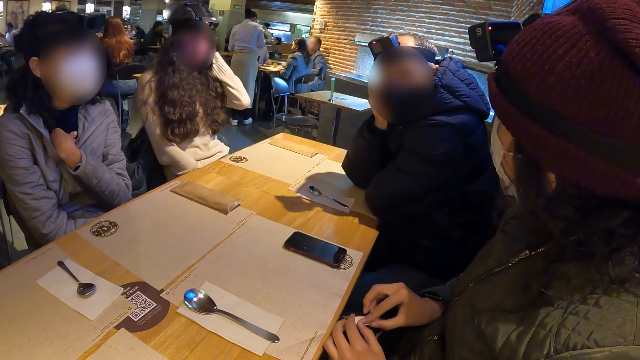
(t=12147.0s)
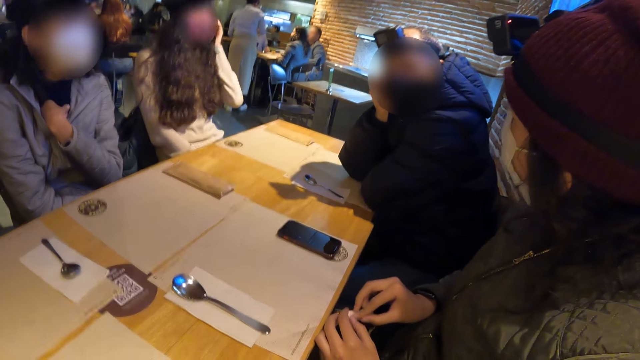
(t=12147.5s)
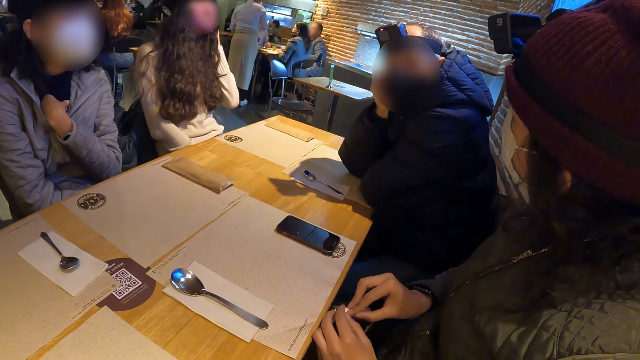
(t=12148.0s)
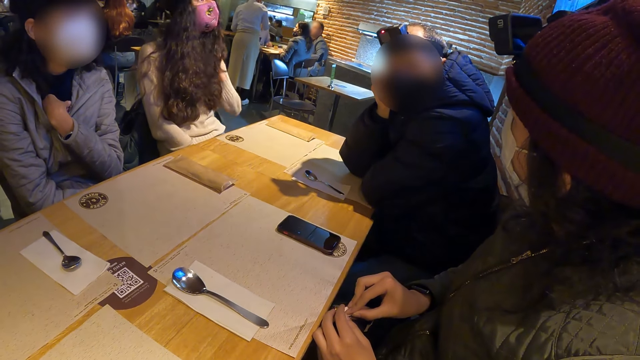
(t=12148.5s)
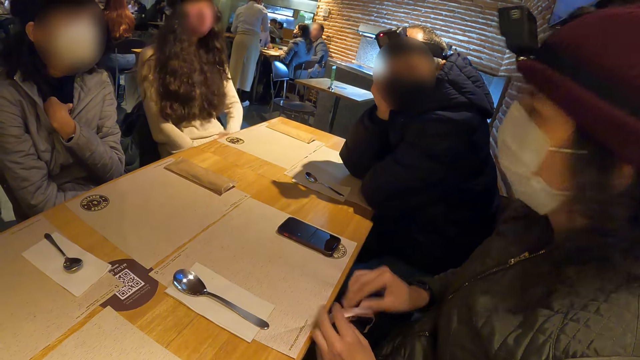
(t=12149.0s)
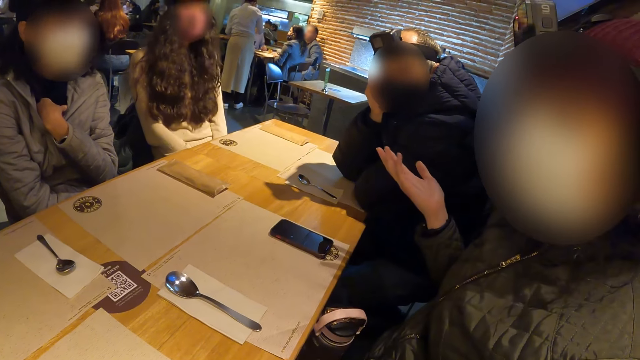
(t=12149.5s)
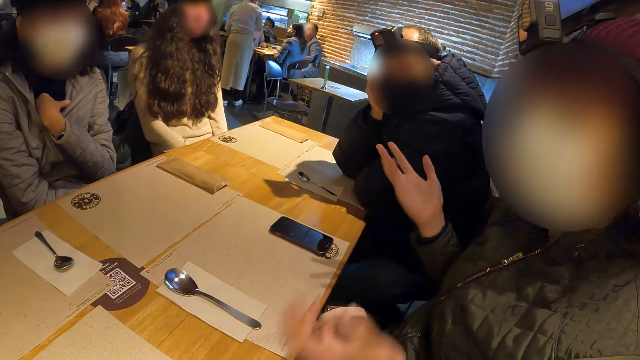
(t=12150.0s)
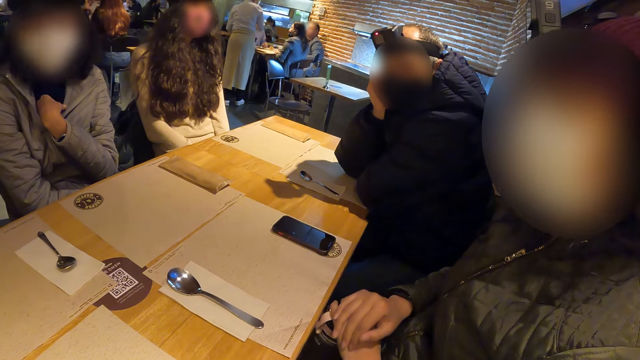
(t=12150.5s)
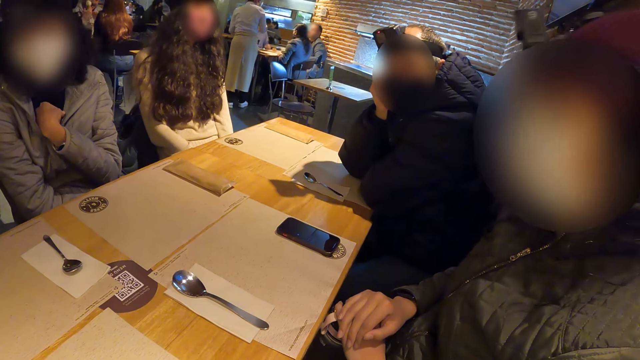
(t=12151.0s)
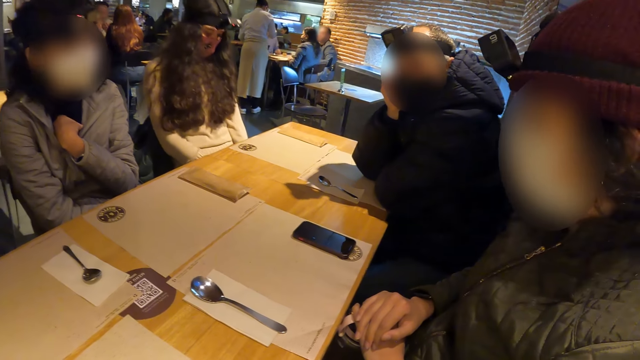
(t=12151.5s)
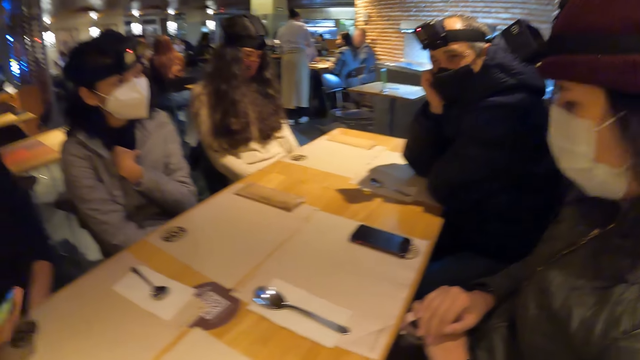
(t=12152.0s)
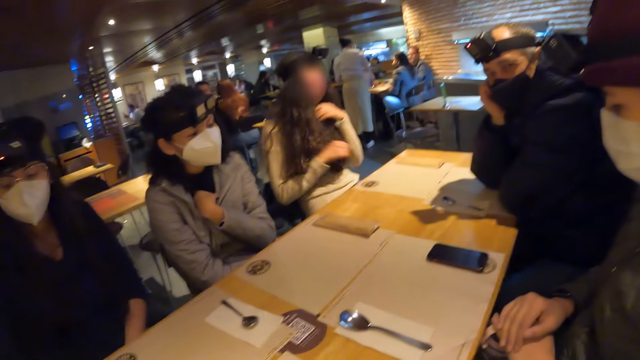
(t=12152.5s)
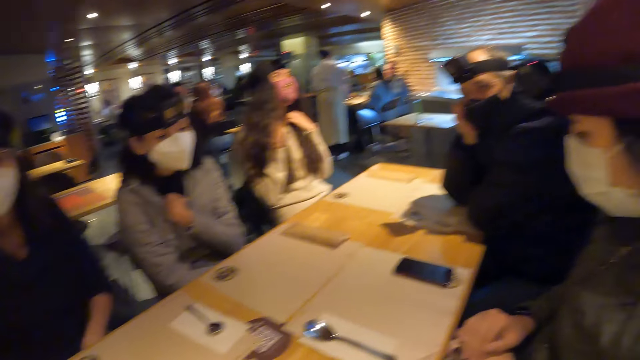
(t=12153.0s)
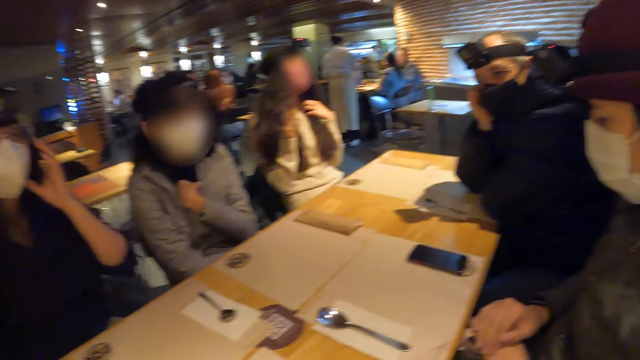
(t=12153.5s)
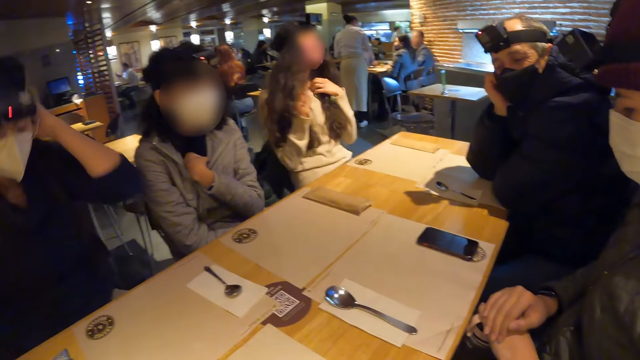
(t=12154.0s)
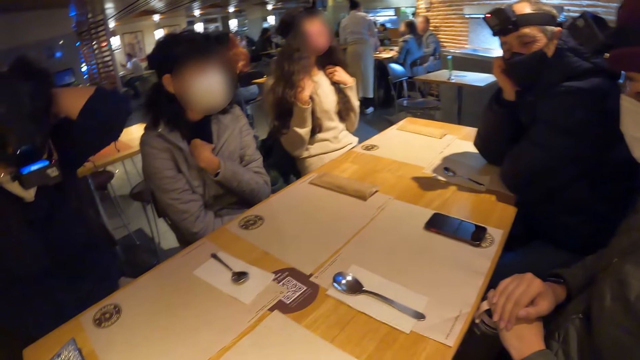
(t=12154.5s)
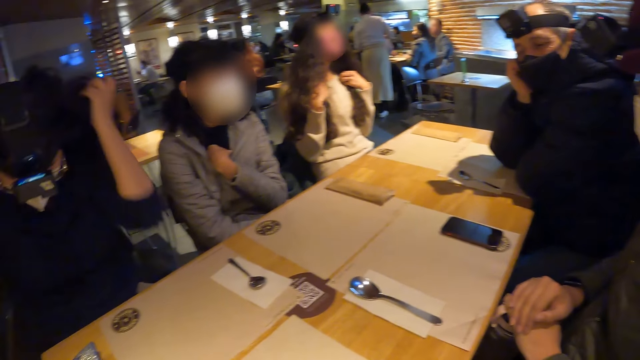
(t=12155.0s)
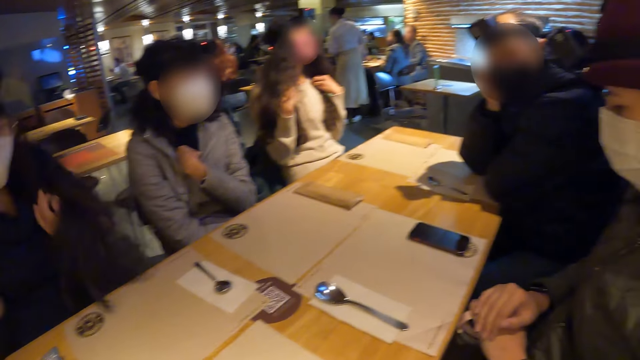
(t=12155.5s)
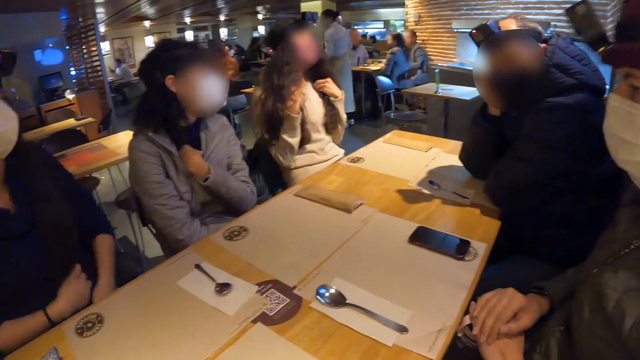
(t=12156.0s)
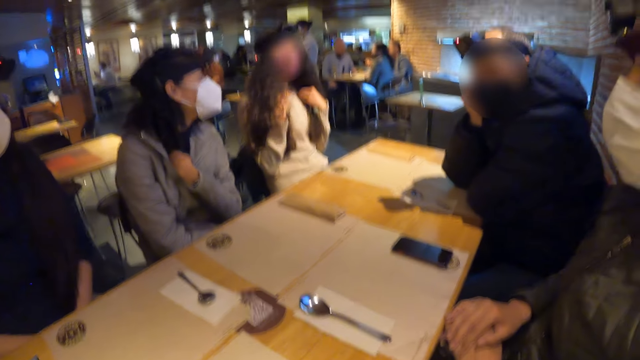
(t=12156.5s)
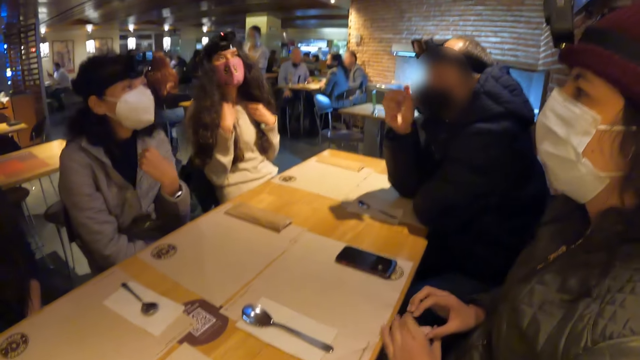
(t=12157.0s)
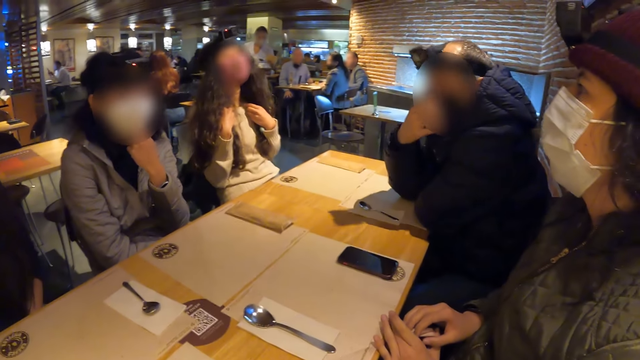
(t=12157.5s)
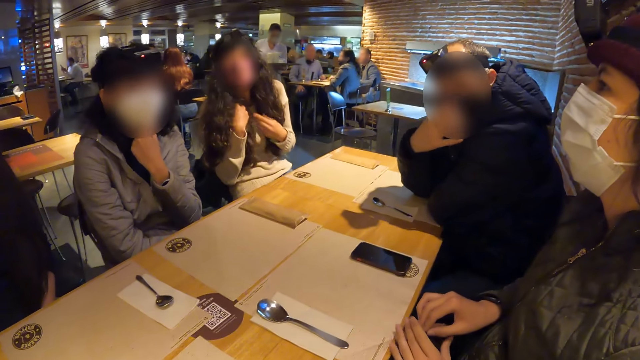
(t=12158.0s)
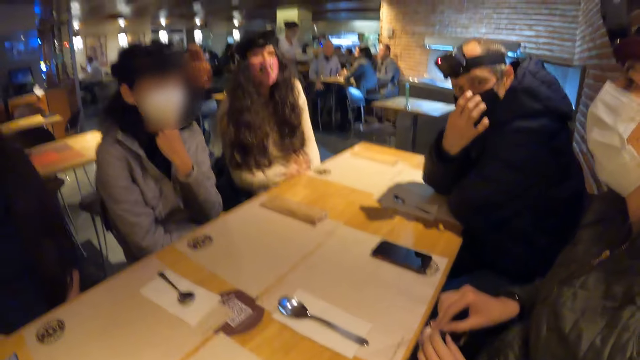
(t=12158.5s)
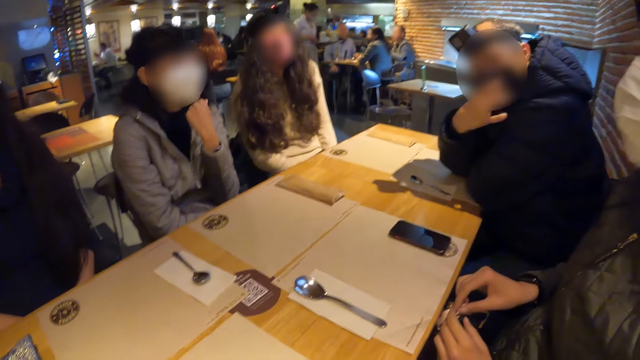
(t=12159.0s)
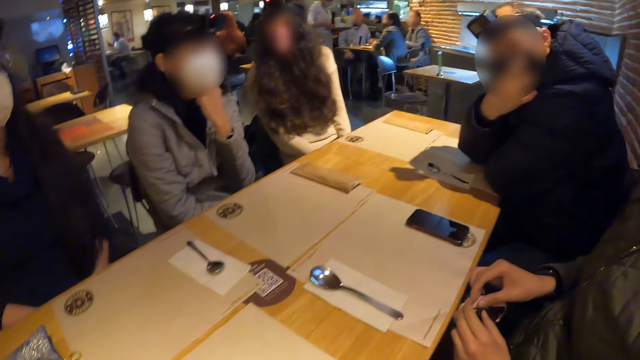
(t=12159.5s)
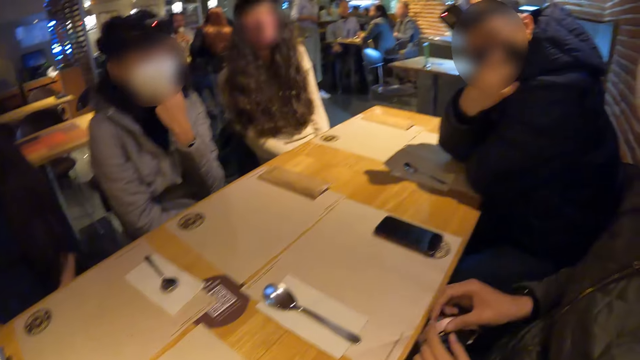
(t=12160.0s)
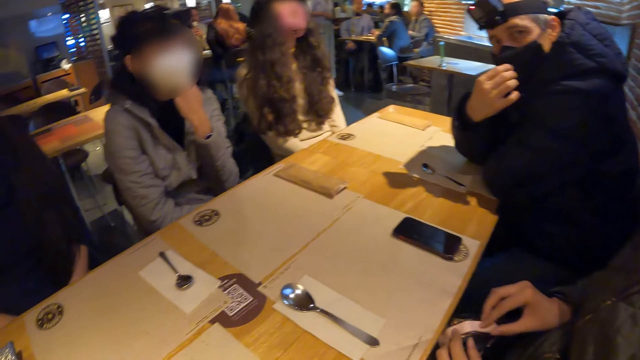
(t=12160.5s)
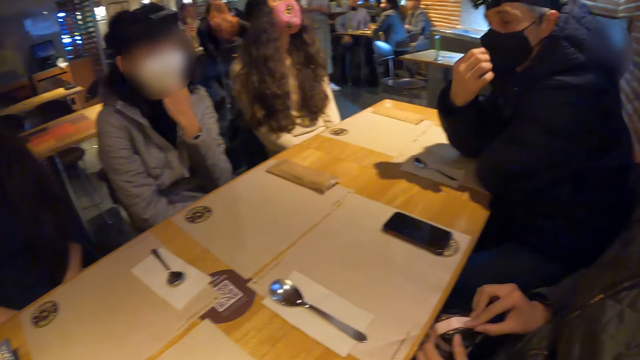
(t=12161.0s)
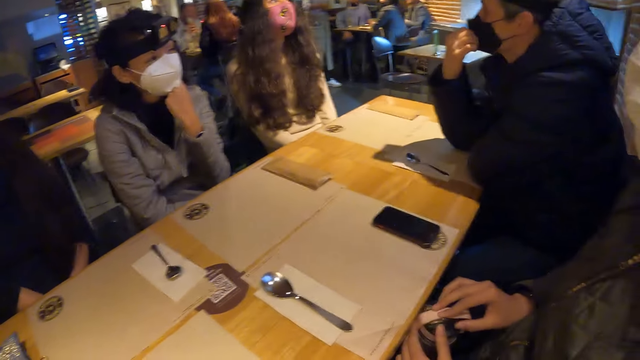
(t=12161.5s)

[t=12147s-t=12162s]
A man moves his hand. A woman touches her hair with both hands. Another woman touches her hair with both hands. Another man touches a mask.

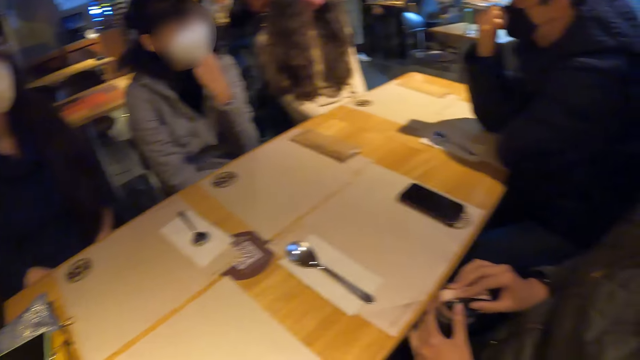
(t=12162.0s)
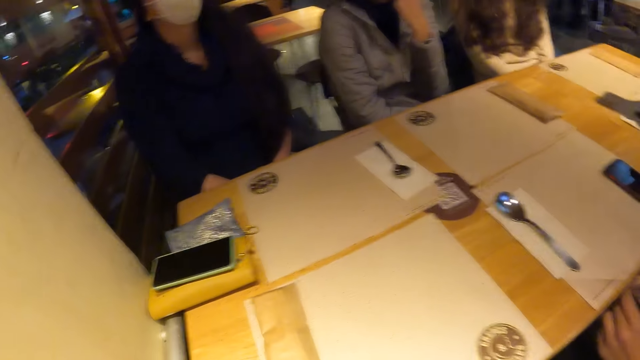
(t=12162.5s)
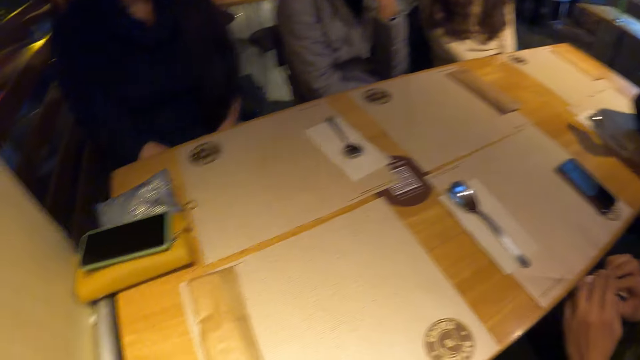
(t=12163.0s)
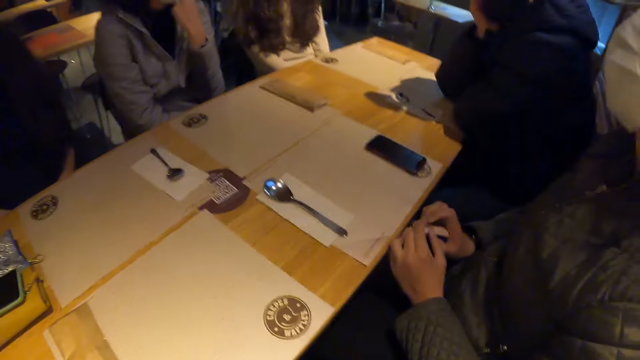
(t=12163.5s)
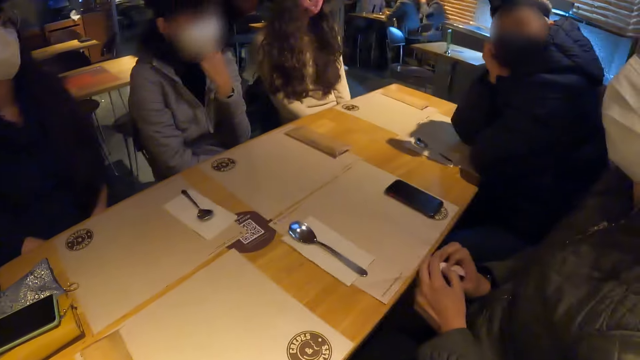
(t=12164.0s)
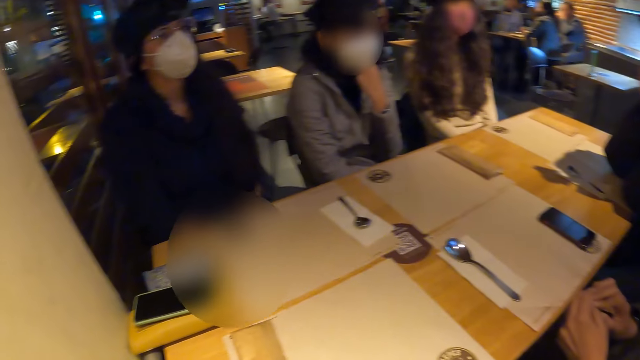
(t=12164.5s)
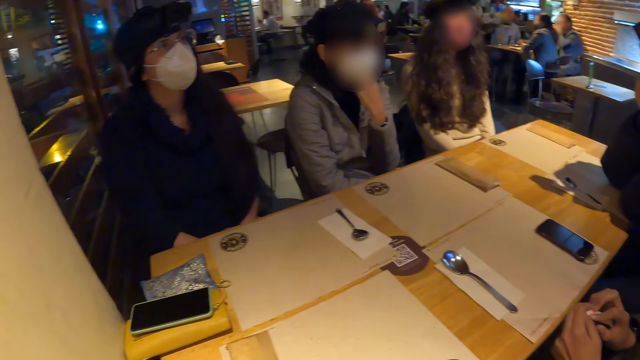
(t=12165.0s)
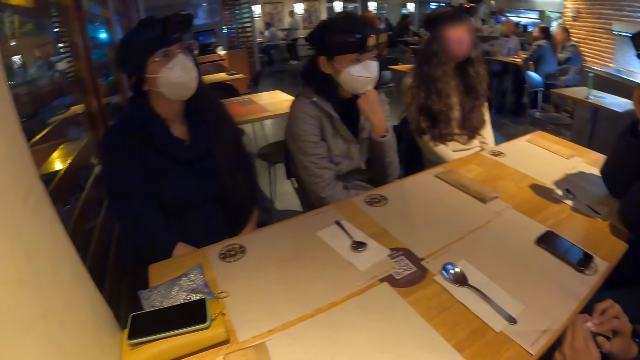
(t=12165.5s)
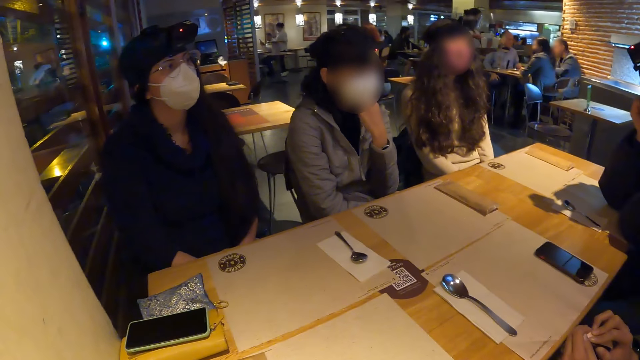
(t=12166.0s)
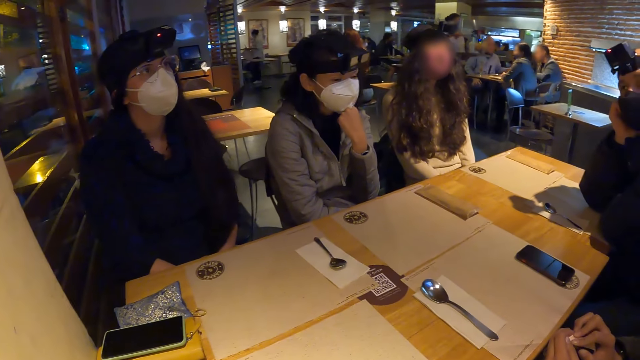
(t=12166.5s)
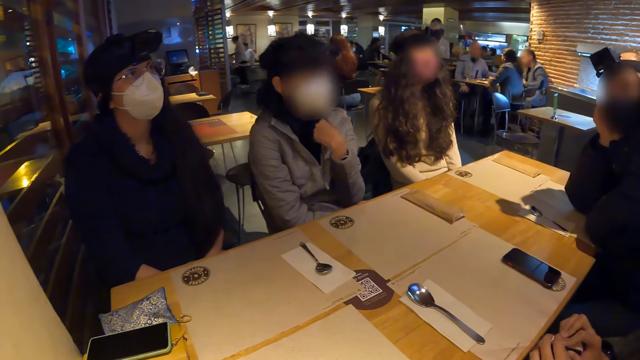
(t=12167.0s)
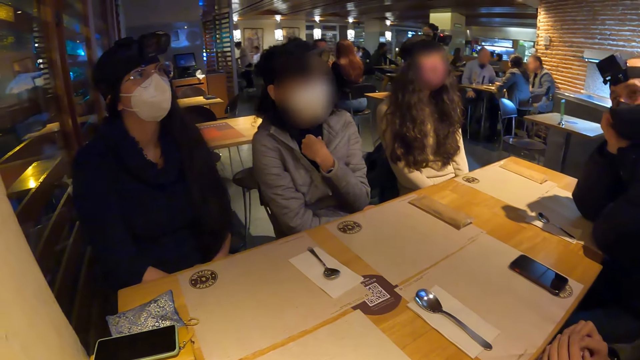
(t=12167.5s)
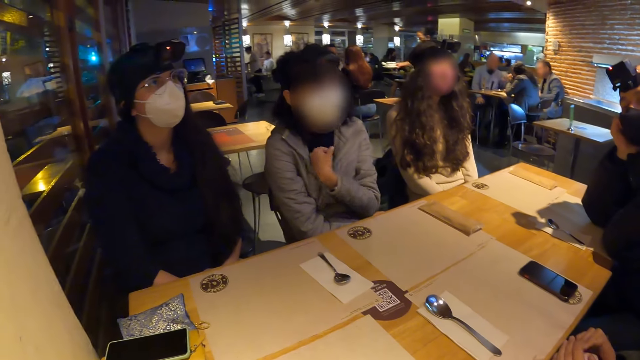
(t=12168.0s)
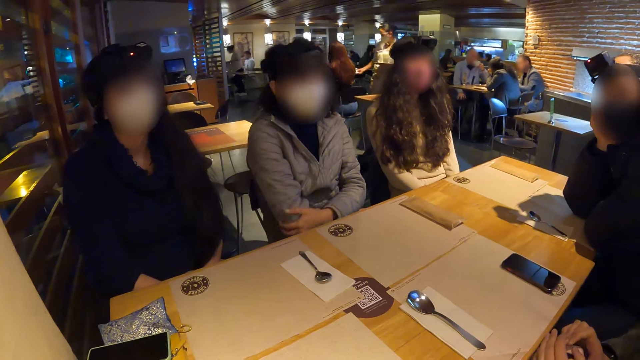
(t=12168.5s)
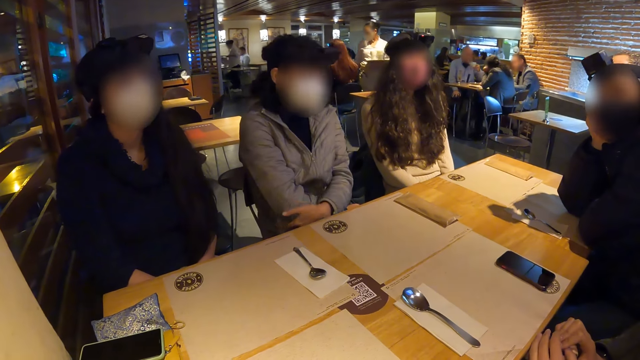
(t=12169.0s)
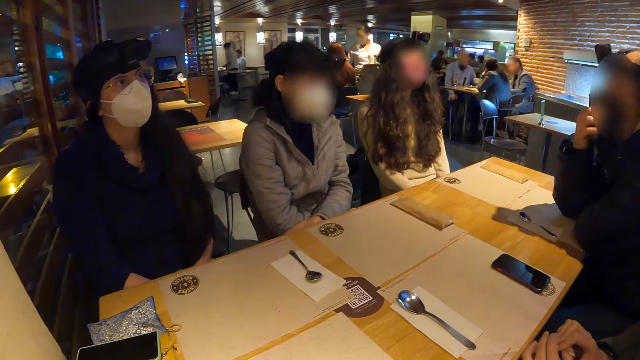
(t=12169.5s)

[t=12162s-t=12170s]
A man adjusts the facemask on his face with his right hand.
